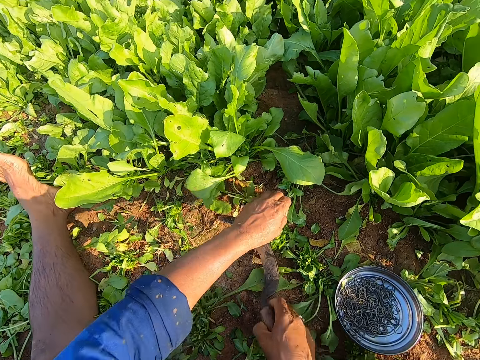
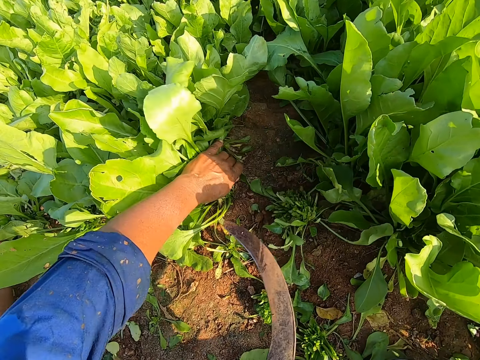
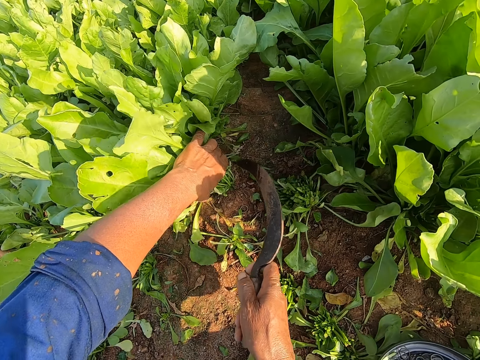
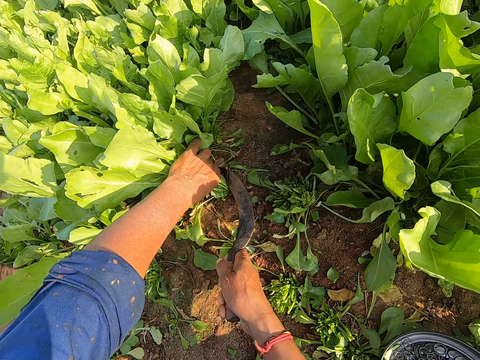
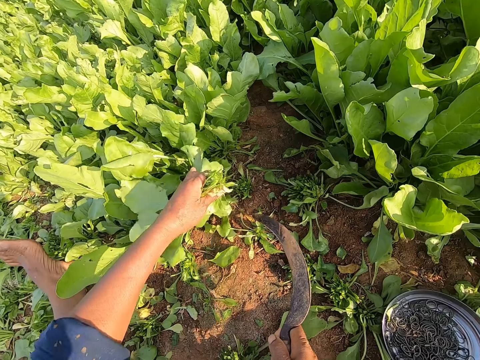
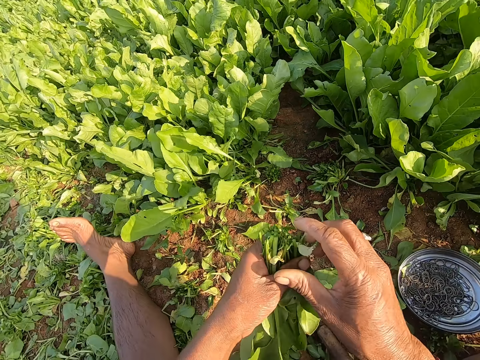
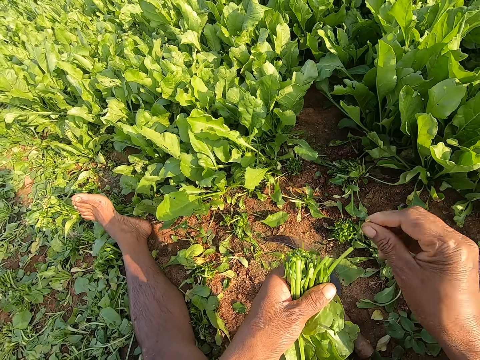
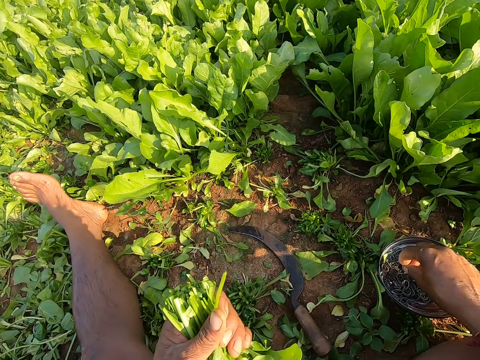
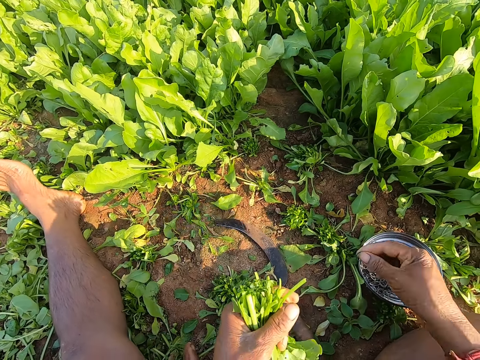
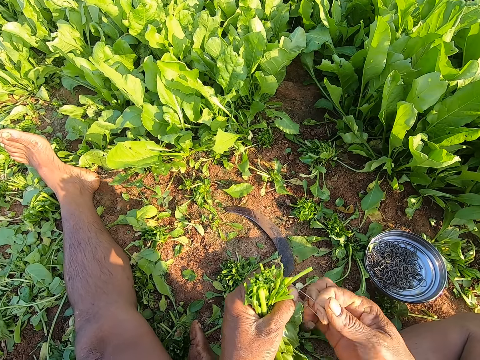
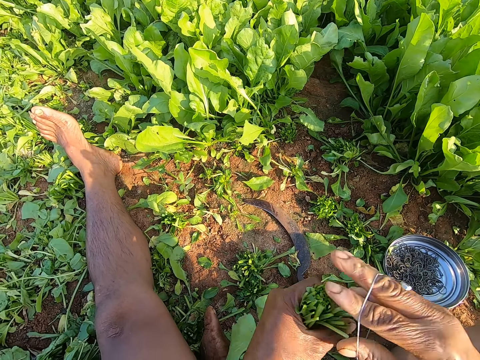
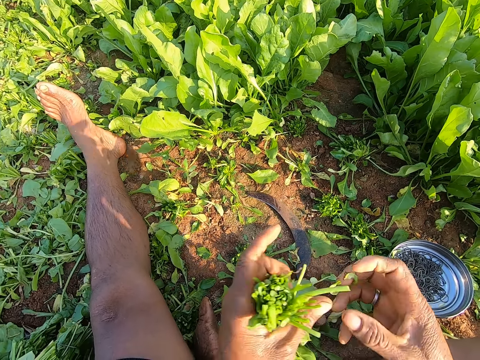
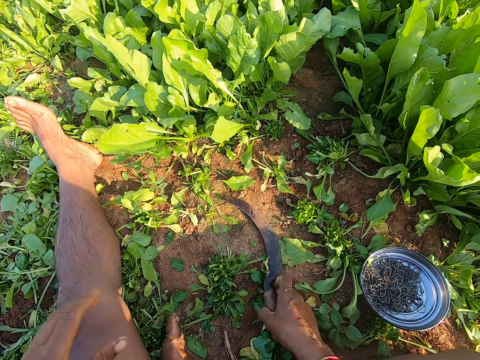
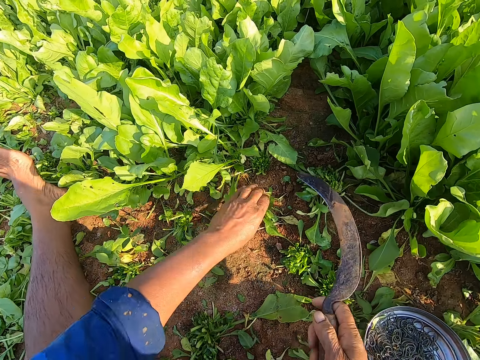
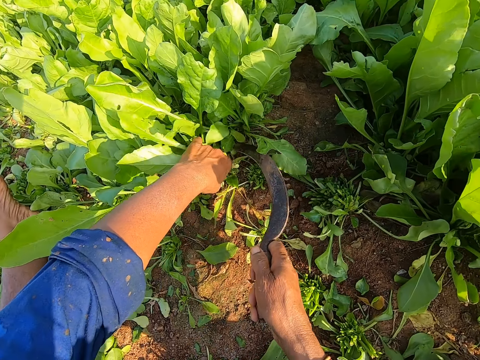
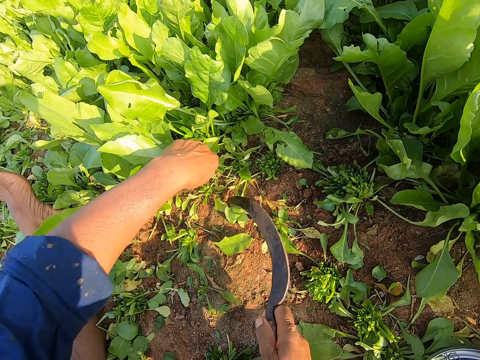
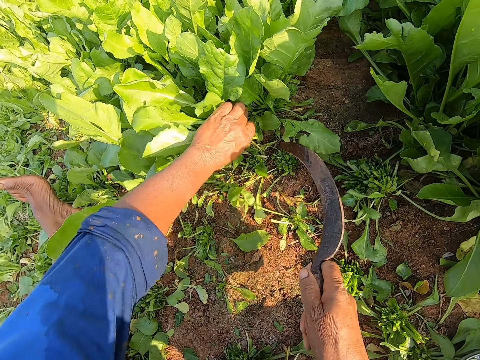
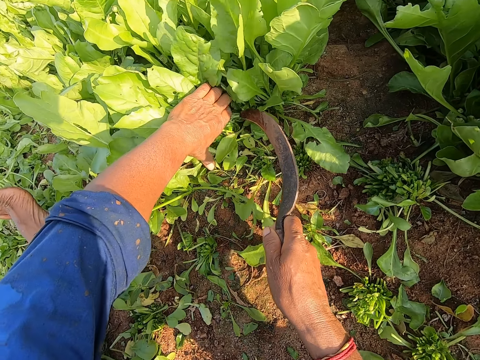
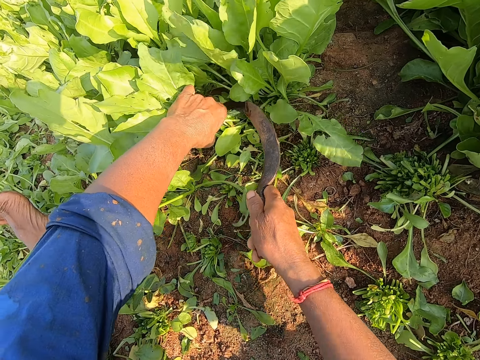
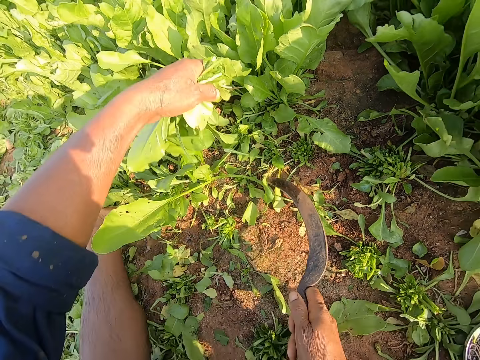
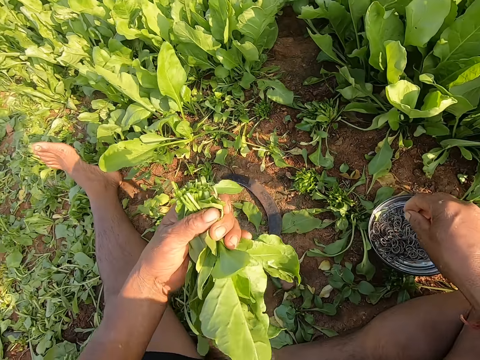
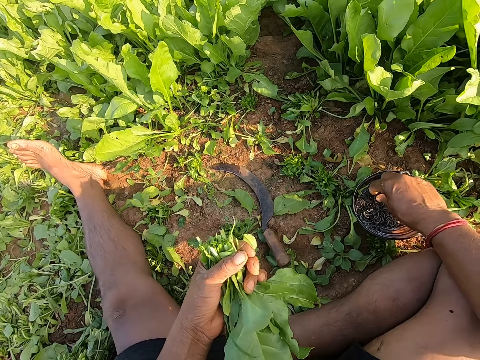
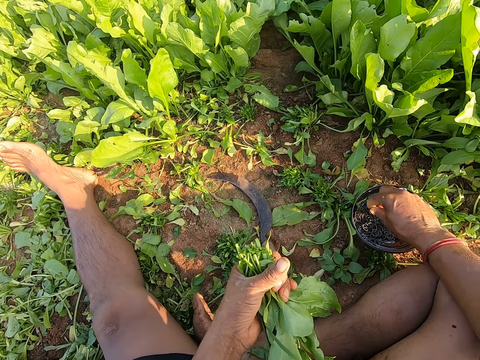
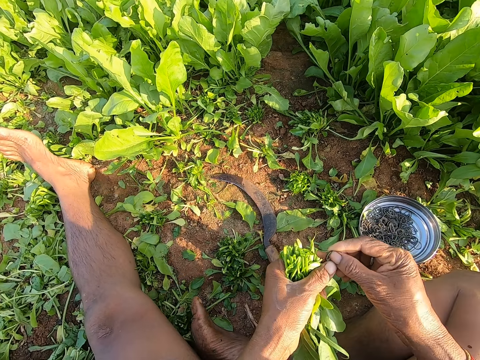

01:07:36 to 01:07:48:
The camera wearer picks up the sickle from the ground with his right hand. He holds a plant on the ground with his left hand. He cuts the plant on the ground with the sickle in his right hand. He drops the sickle on the ground with his right hand. He removes a spoilt leaf from the bundle of leaves in his left hand with his right hand. He drops the leaf on the ground with his right hand. He takes a rubber band from the plate on the ground with his right hand. He wears the rubber band on his right hand. He stretches the rubber band with both hands. He ties the plants in his left hand with the rubber band in his right hand. He picks up the sickle from the ground with his right hand. He puts the cut kales on the ground. He holds the plant on the ground with his left hand and cuts the plant on the ground with the sickle in his right hand. He holds the plant on the ground with his left hand and cuts the plant on the ground with the sickle in his right hand. He drops the sickle on the ground with his right hand. He takes the rubber band from the plate on the ground with his right hand.

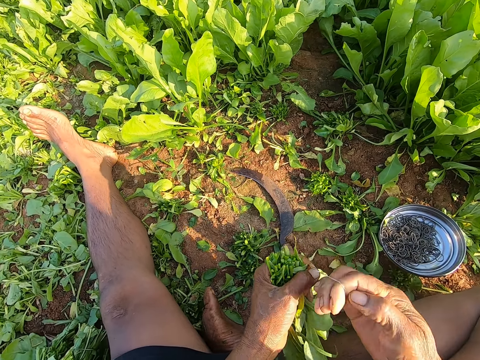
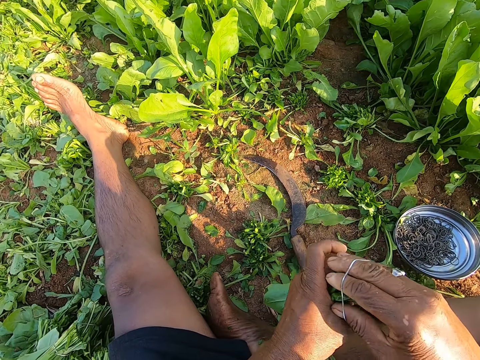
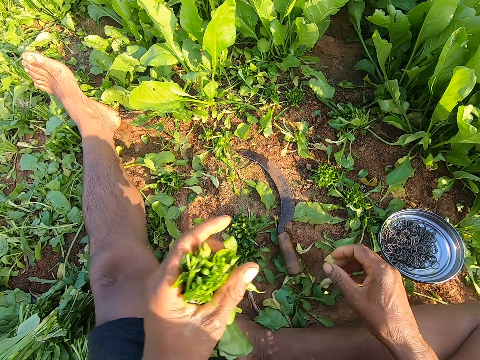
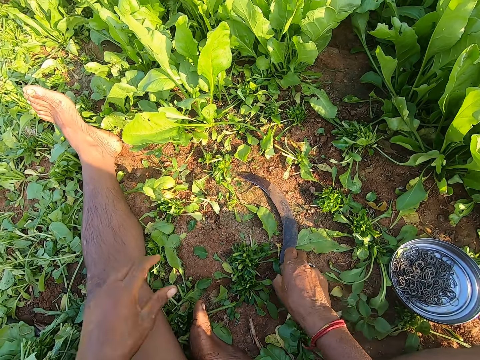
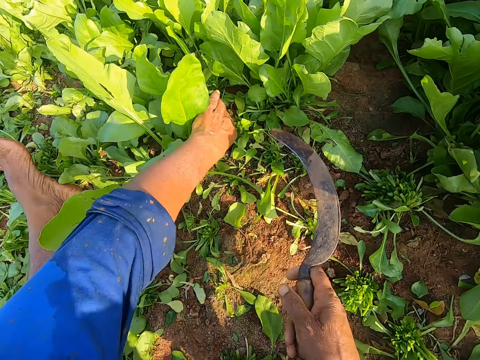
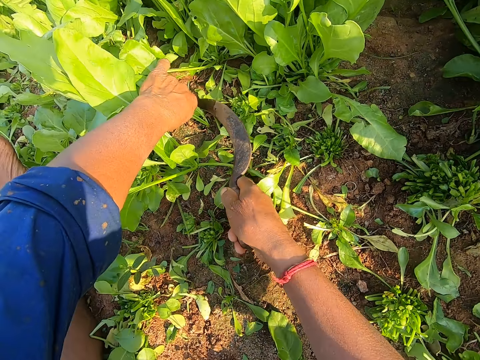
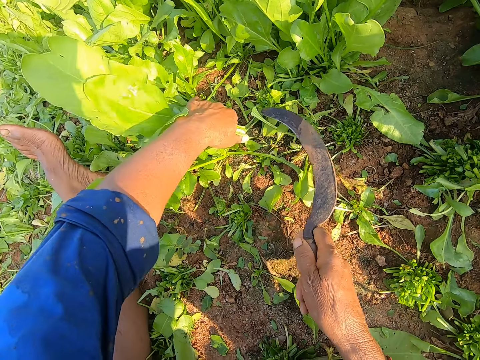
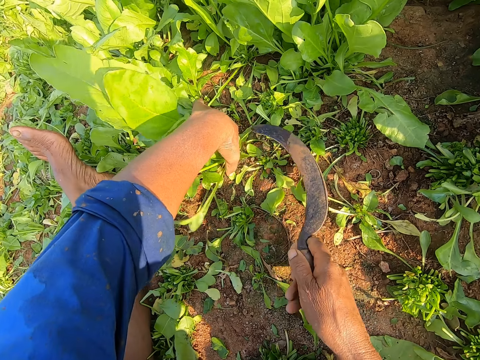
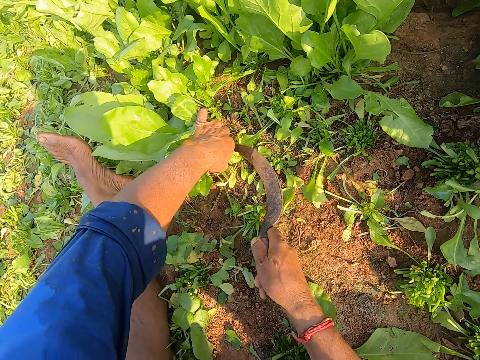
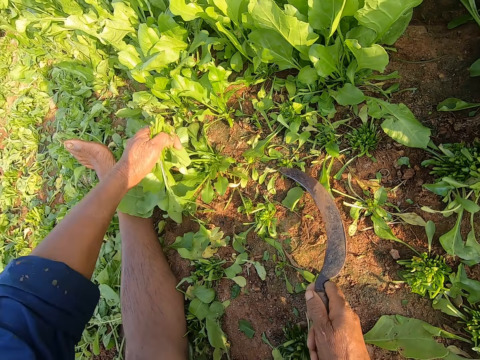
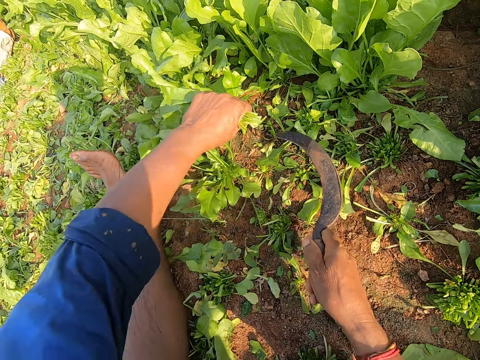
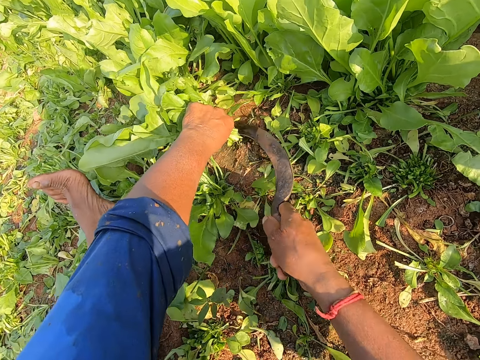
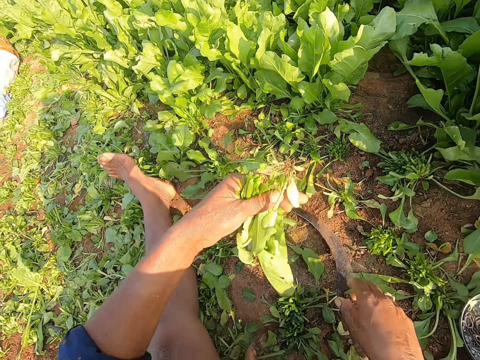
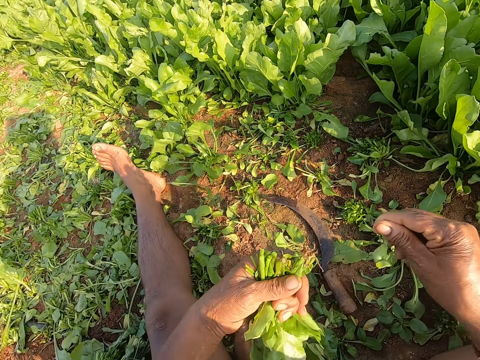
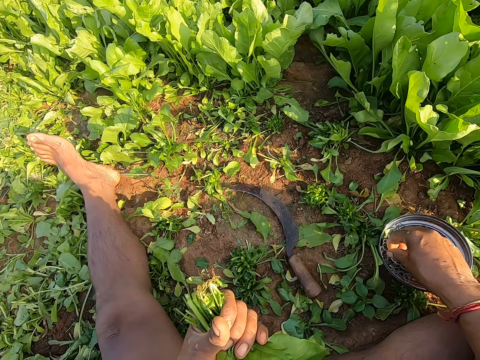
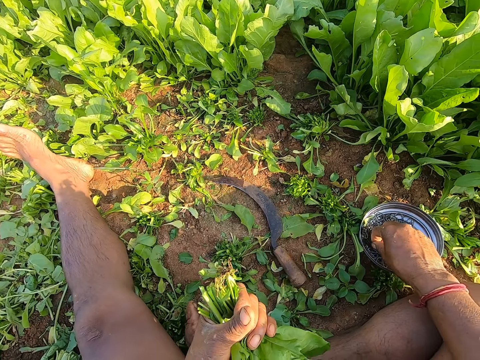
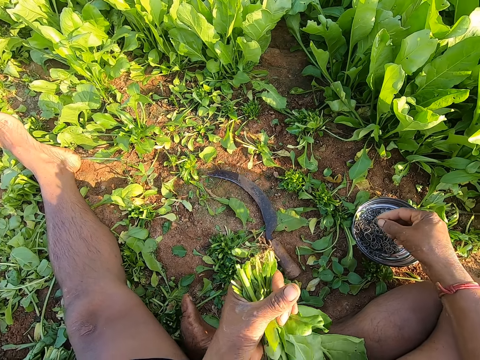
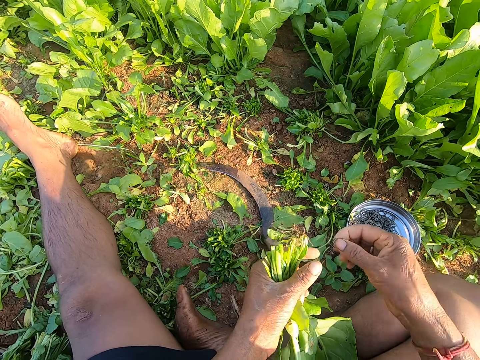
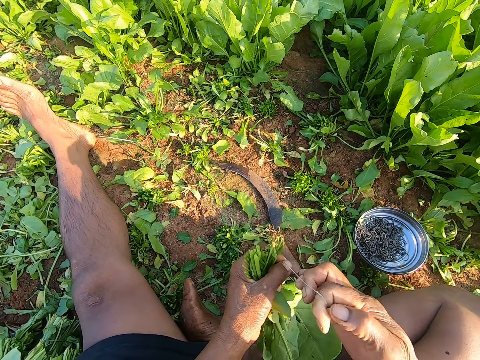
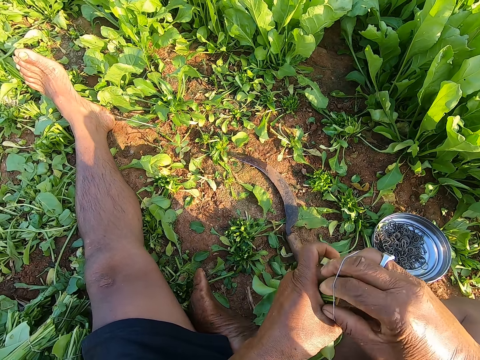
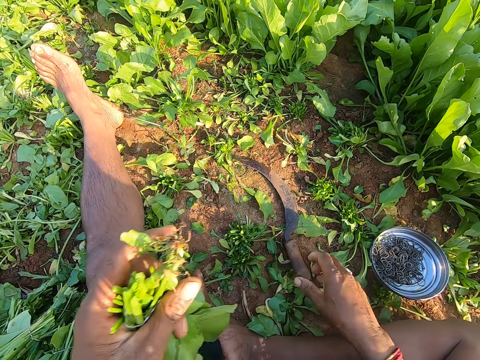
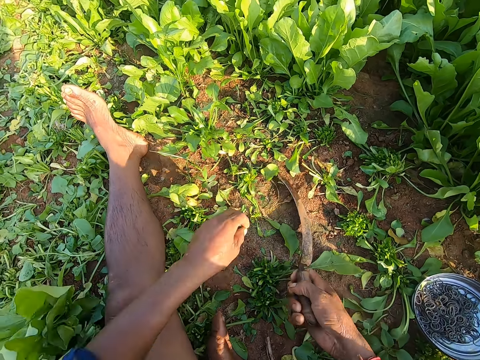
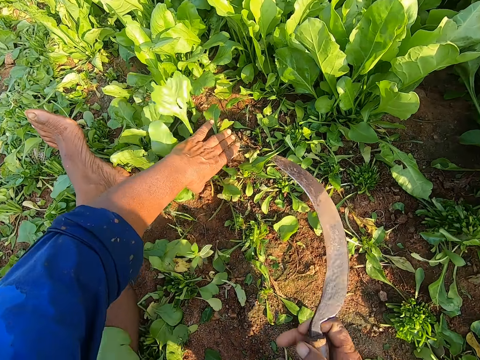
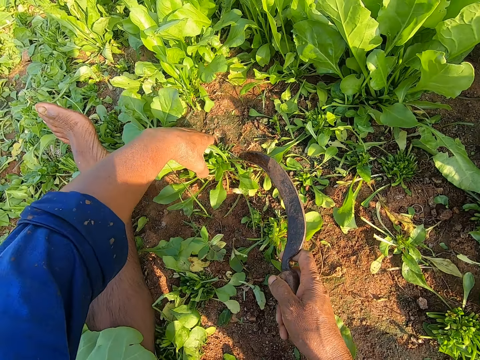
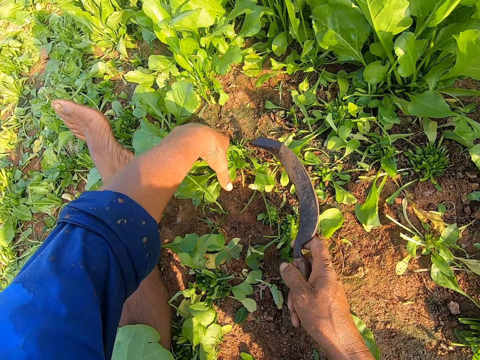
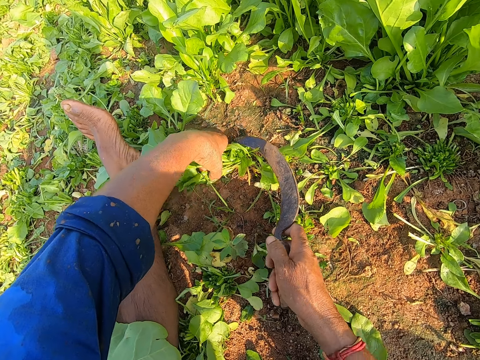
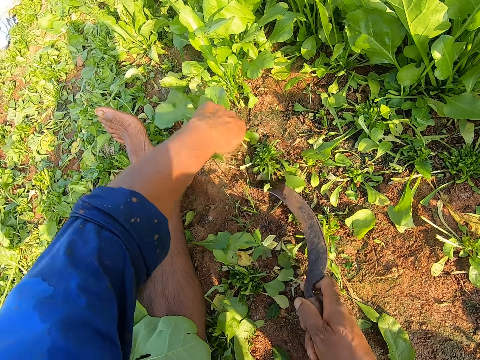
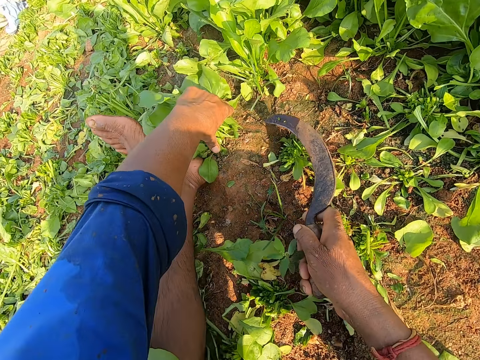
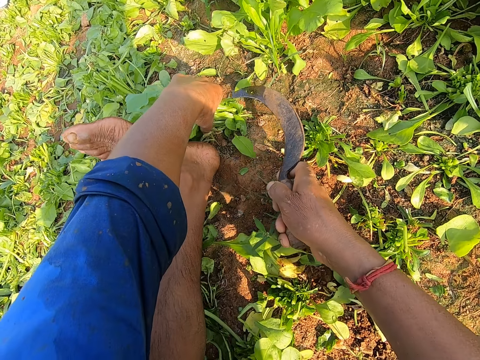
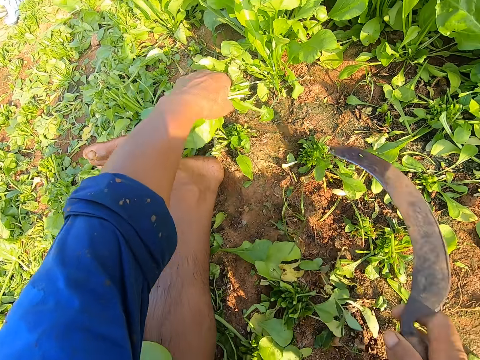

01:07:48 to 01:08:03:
The camera wearer wears the rubber band on his right hand. He stretches the rubber band with both hands. He ties the plants in his left hand with the rubber band in his right hand. He drops the plants in his left hand on the ground. He picks up the sickle from the ground with his right hand. He holds a plant on the ground with his left hand and cuts the plant on the ground with the sickle in his right hand. He holds the plant on the ground with his left hand and cuts the plant on the ground with the sickle in his right hand. He holds the plant on the ground with his left hand and cuts the plant on the ground with the sickle in his right hand. He drops the sickle on the ground with his right hand. He takes a spoilt leaf from his left hand with his right hand. He drops the leaf on the ground with his right hand. He takes a rubber band from the plate on the ground with his right hand. He wears the rubber band on his right hand. He stretches the rubber band with both hands. He ties the plants in his left hand with the rubber band in his right hand. He drops the plants in his left hand on the ground. He picks up the sickle from the ground with his right hand. He holds the plant on the ground with his left hand and cuts the plant on the ground with the sickle in his right hand. He holds the plant on the ground with his left hand and cuts the plant on the ground with the sickle in his right hand.
